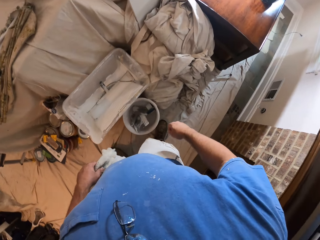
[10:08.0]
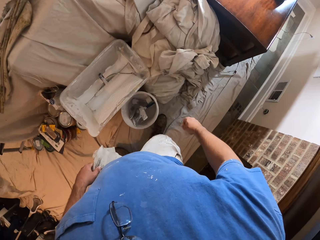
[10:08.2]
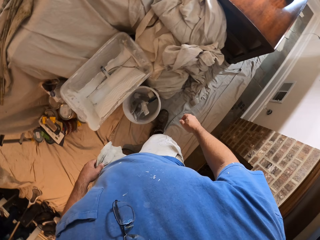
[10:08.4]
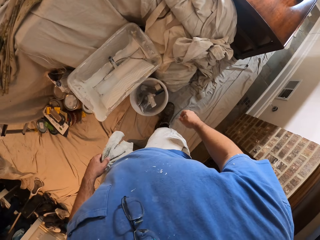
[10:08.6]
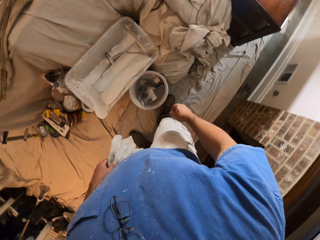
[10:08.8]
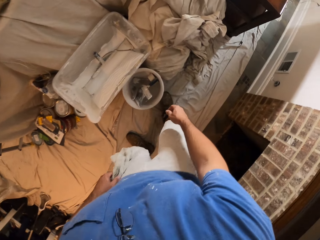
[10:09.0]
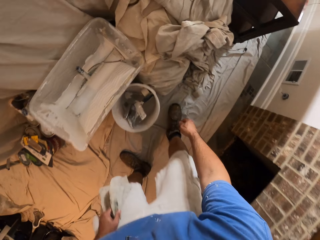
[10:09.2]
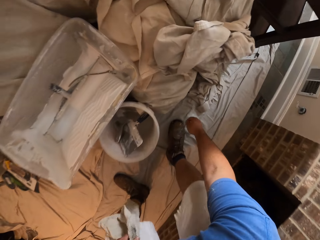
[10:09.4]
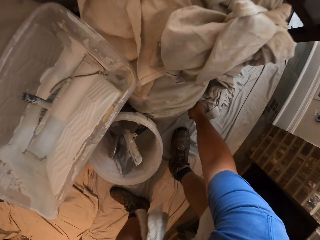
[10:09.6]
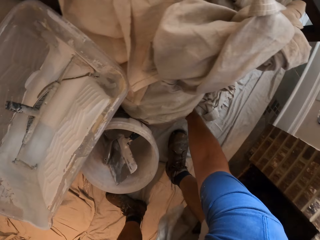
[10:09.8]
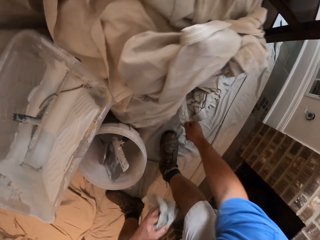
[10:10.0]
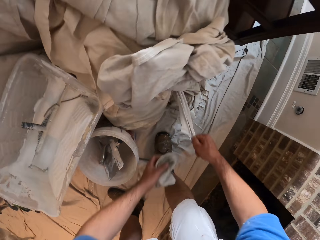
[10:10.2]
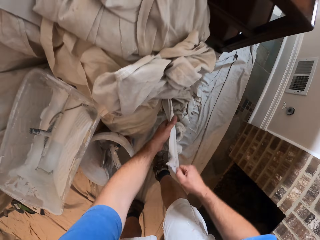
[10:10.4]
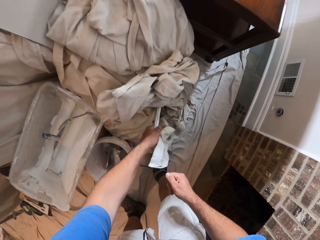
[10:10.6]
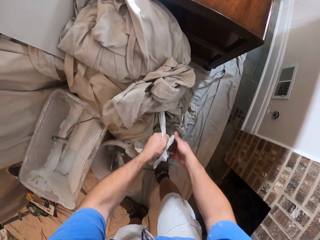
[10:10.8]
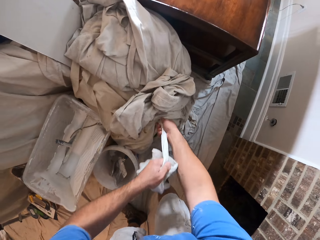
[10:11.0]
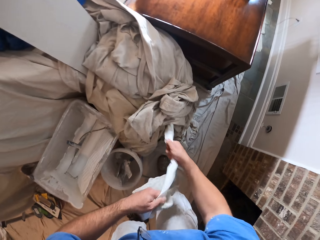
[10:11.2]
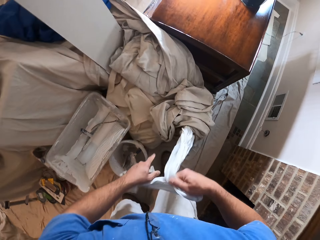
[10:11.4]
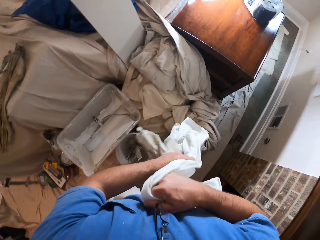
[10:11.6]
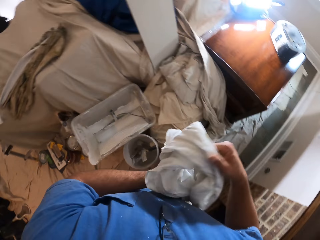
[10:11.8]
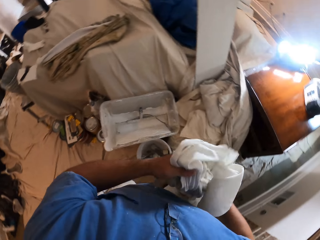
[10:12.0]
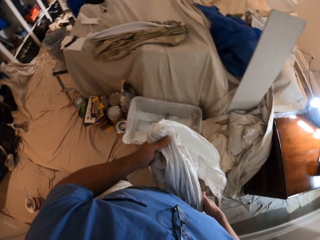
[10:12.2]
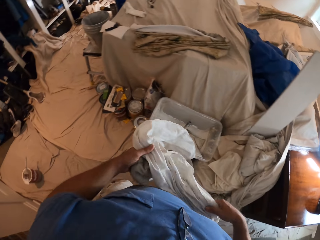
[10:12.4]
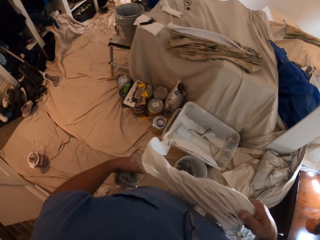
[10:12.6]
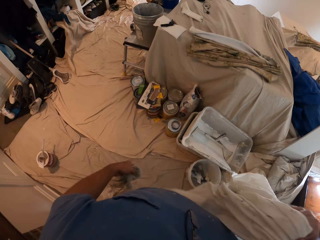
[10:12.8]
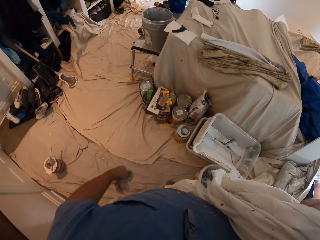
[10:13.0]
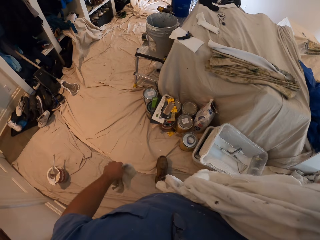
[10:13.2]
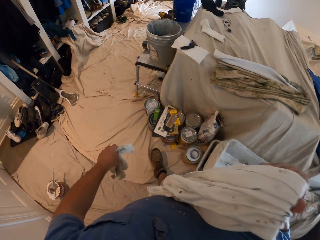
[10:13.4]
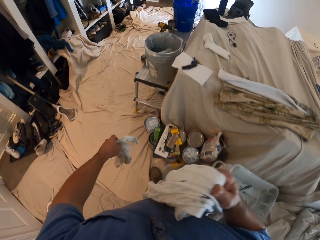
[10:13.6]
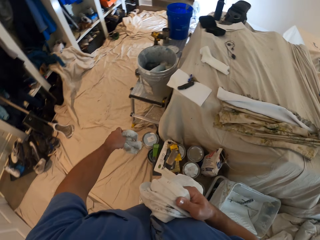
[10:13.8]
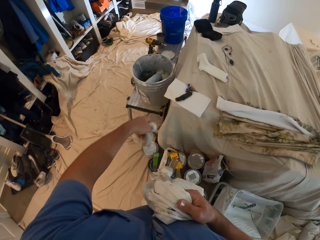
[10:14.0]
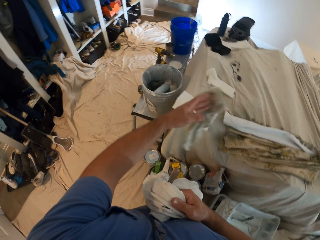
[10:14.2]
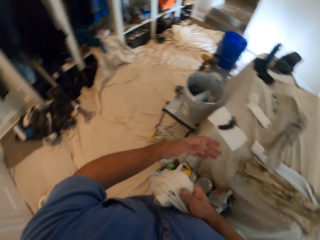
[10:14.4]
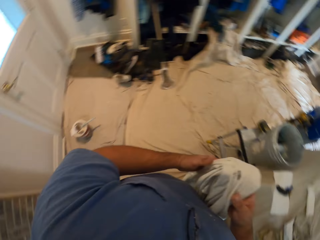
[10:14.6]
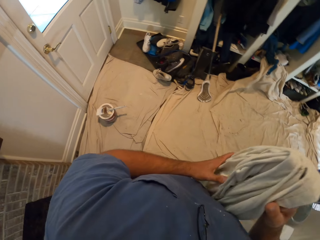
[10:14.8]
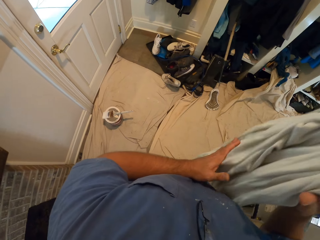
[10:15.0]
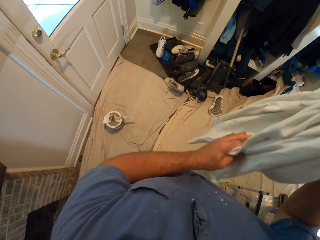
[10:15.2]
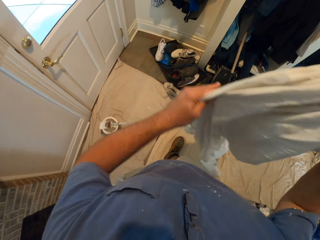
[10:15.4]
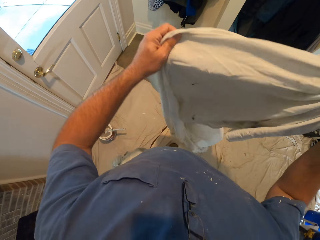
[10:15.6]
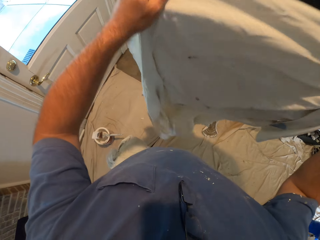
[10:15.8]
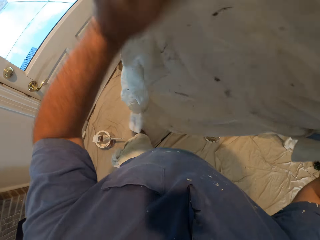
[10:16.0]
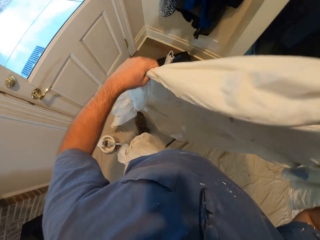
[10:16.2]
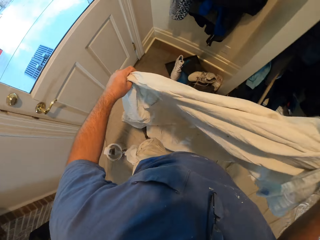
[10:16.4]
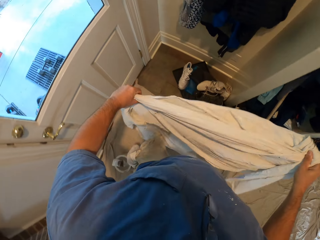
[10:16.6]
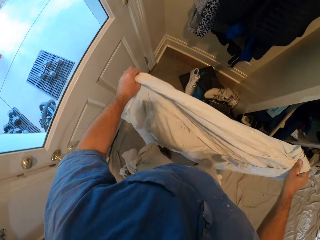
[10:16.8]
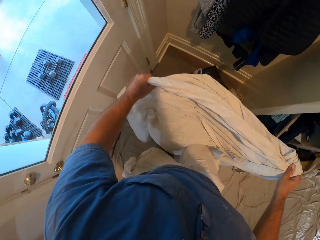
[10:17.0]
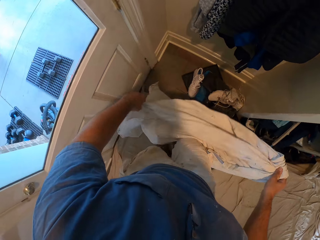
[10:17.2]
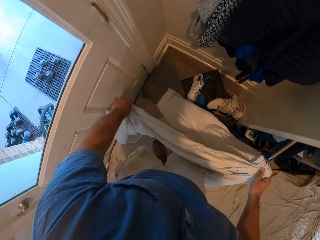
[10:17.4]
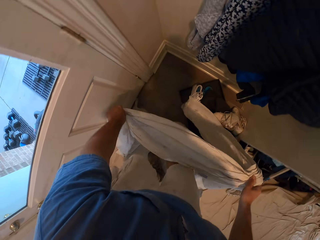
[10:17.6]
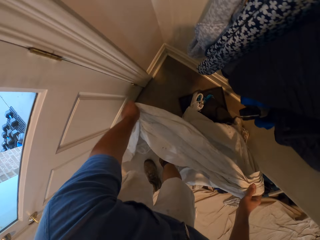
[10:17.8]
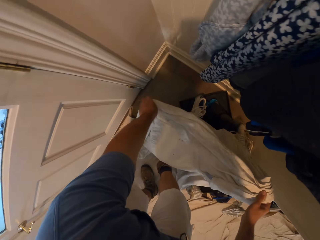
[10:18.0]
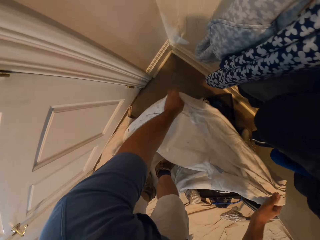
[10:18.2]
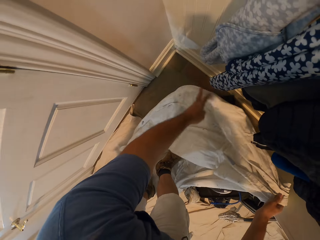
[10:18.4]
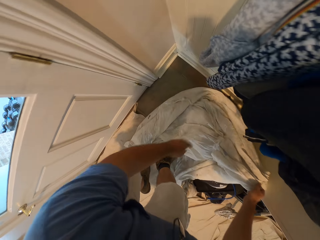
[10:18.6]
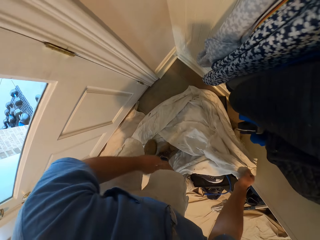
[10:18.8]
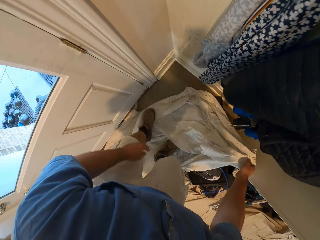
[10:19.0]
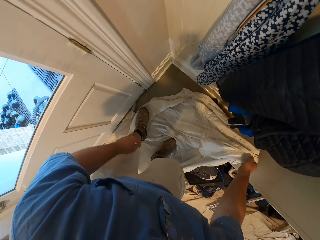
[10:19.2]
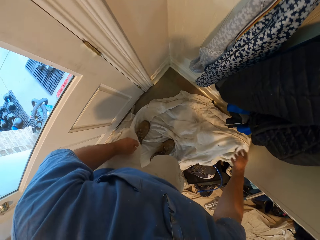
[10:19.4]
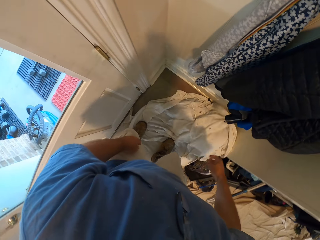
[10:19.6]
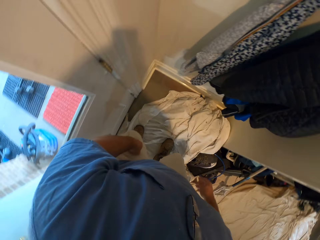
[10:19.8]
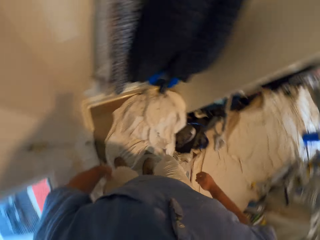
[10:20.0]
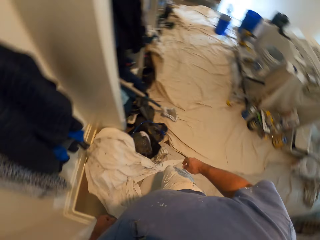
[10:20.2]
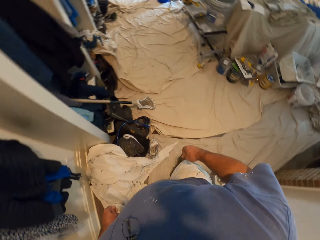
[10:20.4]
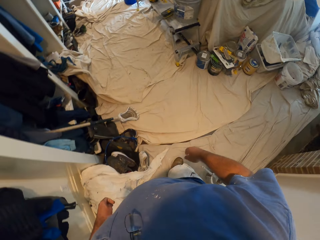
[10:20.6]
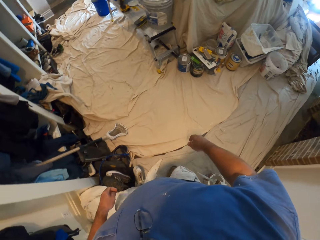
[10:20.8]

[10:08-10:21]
The camera wearer puts his right hand under some heaped fabrics on the floor. He pulls out a fabric or drop cloth from under the heaped fabrics on the floor with his both hands. He holds the drop cloth, walks in the room, and throws a piece of cloth in his left hand on a covered table. He straightens out the fabric with both hands. He spreads the drop cloth on the table. He covers the tray on the floor with shoes in it with the fabric. He straightens the fabric on the floor with his left leg.

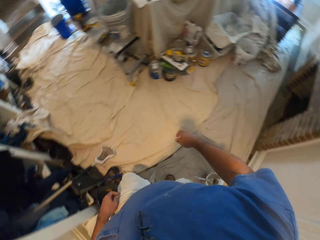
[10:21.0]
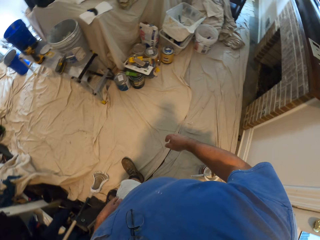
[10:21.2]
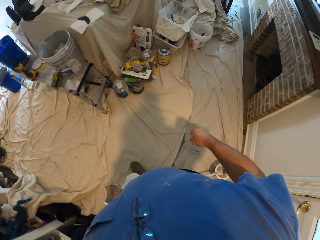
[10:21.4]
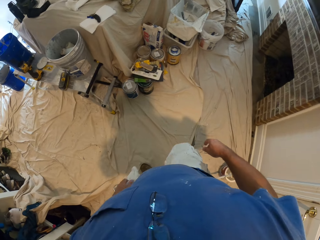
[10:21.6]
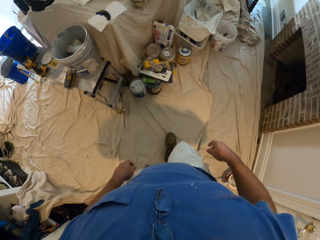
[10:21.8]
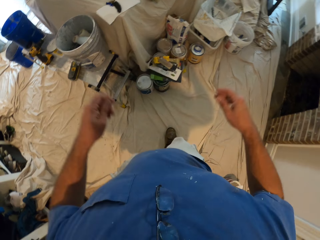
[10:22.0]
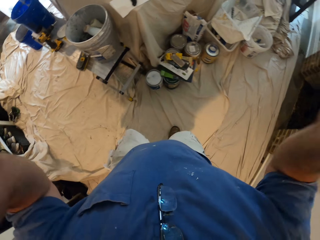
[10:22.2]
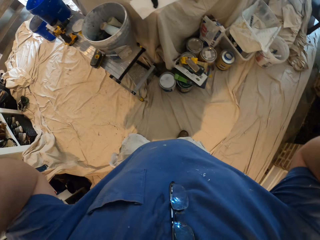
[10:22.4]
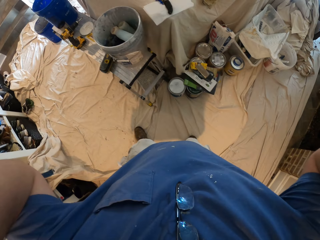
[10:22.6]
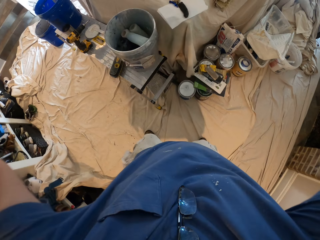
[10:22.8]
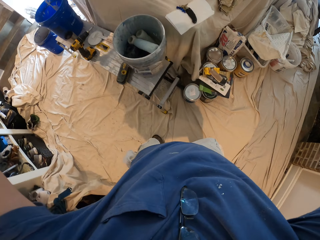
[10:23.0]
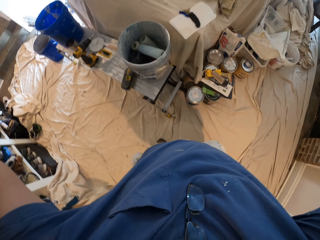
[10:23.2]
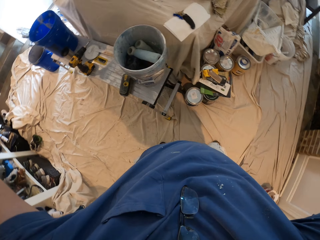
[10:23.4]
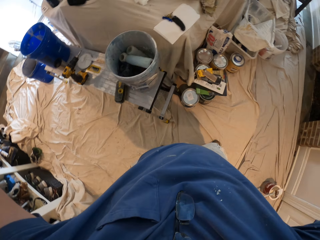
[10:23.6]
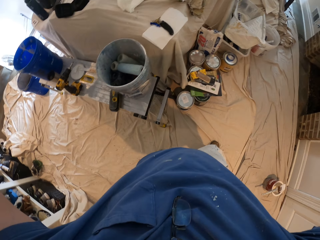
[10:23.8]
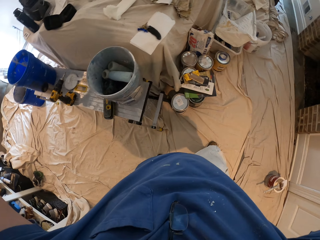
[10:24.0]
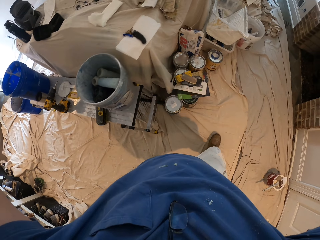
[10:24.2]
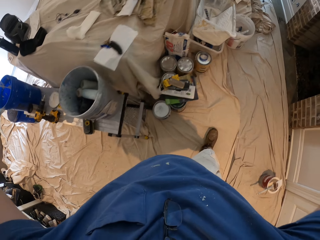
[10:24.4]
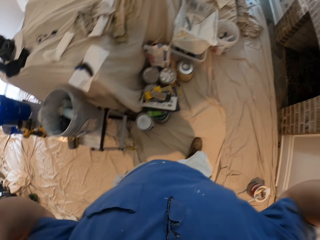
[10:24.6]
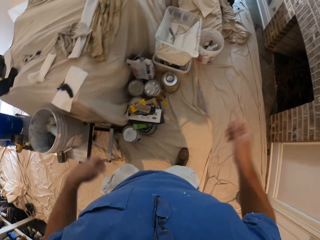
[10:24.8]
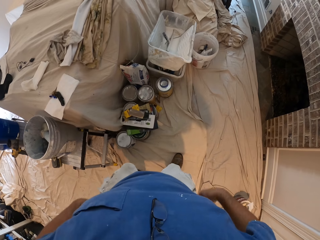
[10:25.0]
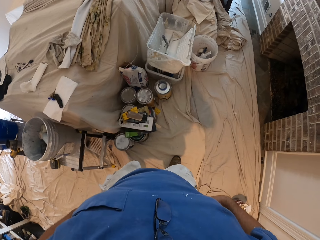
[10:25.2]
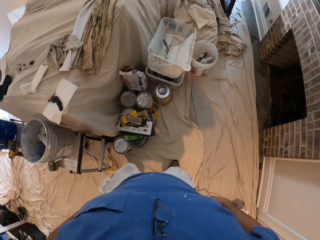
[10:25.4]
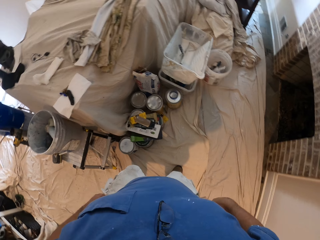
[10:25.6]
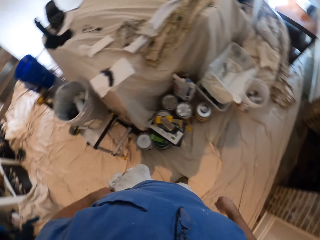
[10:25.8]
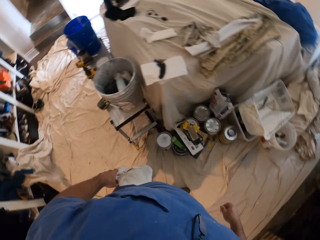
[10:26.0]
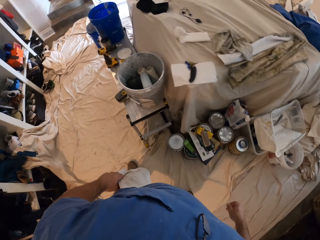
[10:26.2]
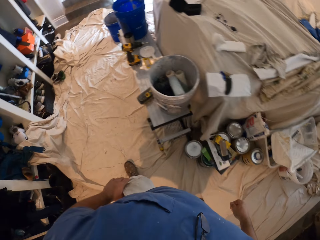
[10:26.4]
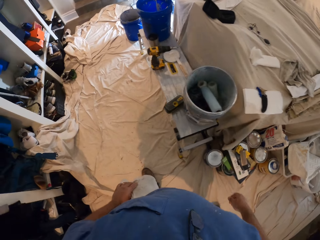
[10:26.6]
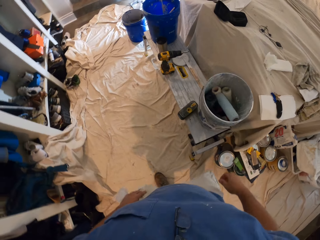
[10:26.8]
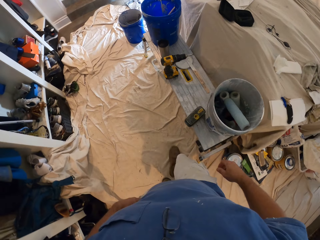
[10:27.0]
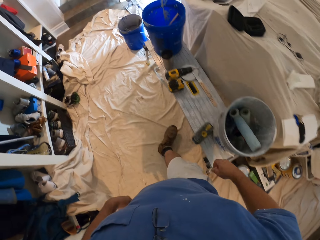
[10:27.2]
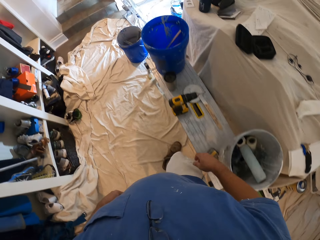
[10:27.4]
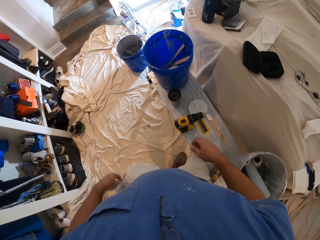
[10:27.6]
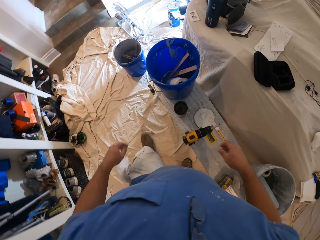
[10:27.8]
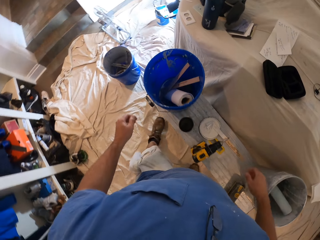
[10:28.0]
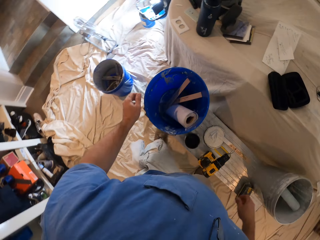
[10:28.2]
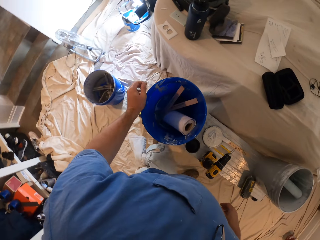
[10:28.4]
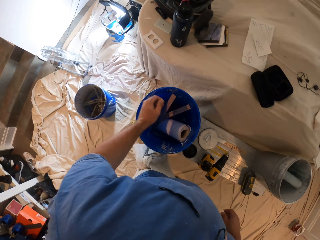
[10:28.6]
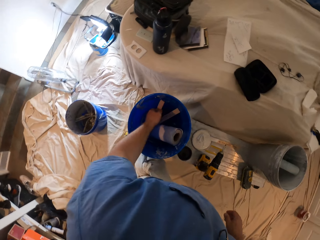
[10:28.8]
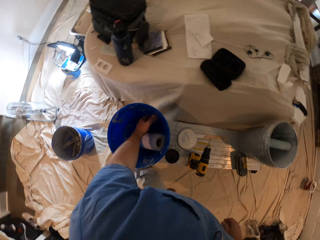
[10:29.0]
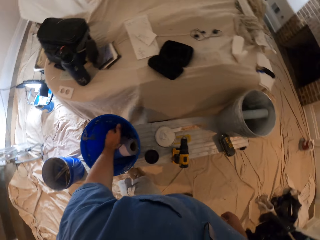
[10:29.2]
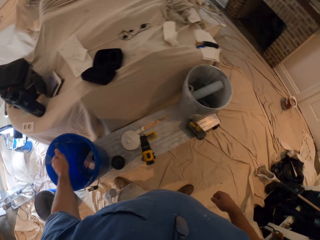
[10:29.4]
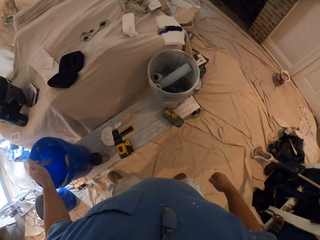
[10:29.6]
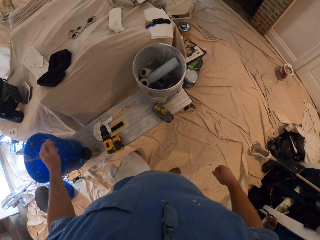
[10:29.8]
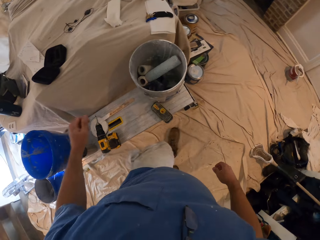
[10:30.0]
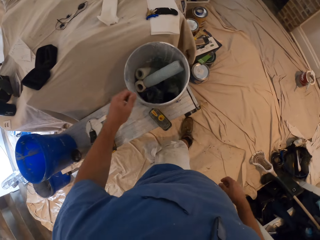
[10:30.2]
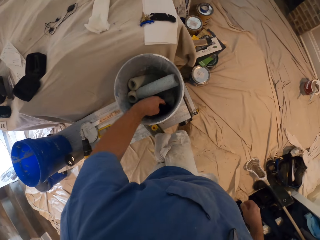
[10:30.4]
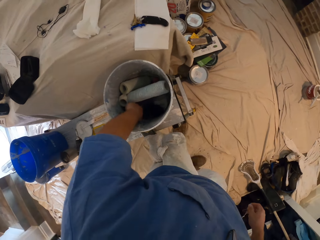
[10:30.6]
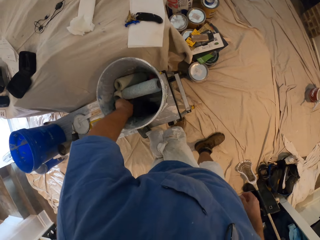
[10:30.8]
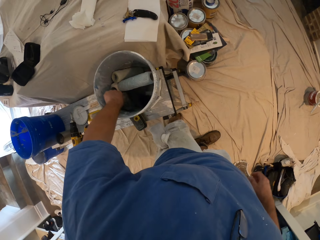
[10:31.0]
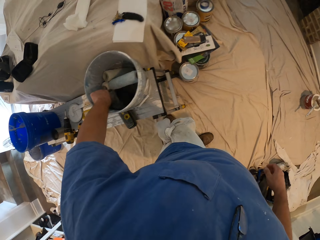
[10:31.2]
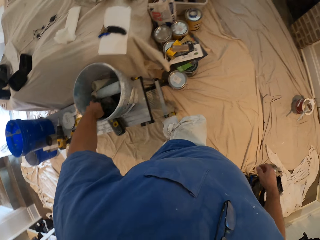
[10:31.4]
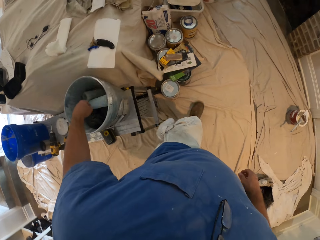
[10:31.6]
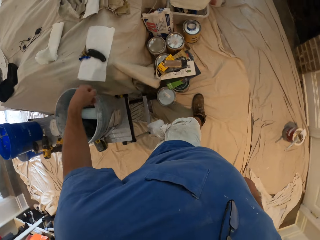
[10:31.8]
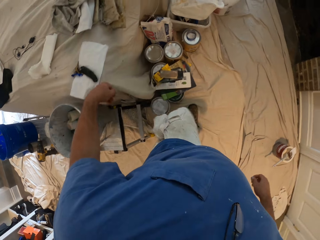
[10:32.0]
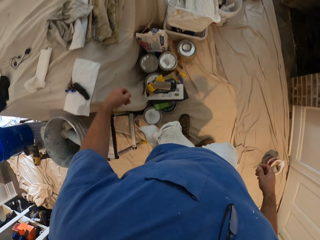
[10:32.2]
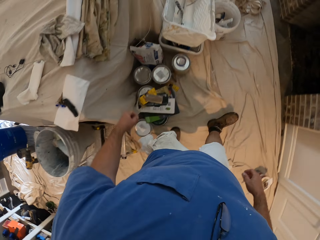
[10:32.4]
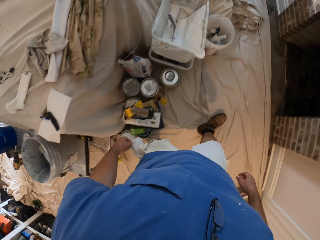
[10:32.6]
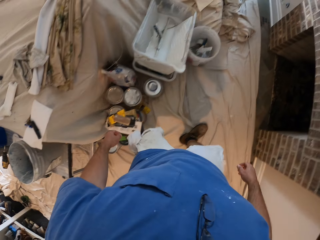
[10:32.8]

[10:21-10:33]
The camera wearer raises his hands up. He lowers his hands. He fixes his trouser. He touches a cloth in his pocket with his left hand. He puts his left hand into a bucket on a work bench. He puts his left hand into another bucket on the work bench.
